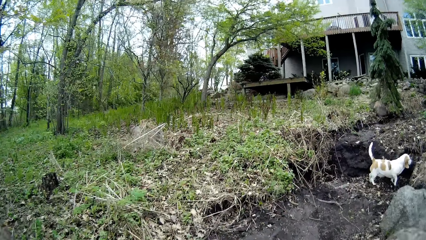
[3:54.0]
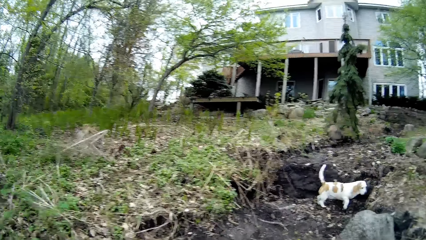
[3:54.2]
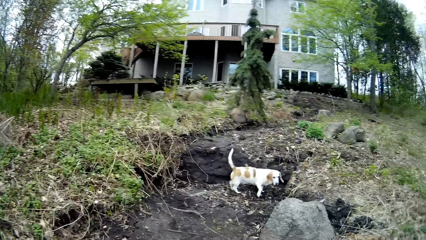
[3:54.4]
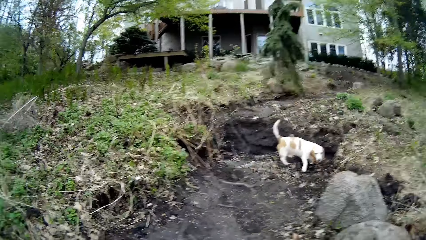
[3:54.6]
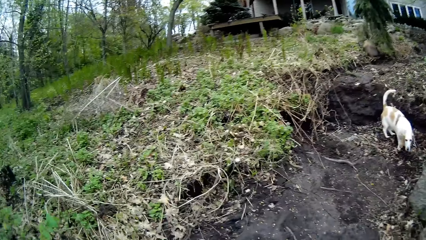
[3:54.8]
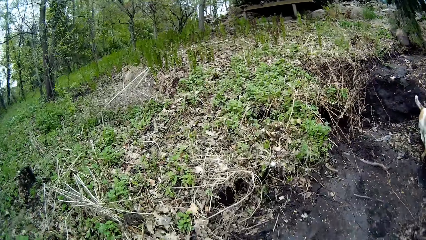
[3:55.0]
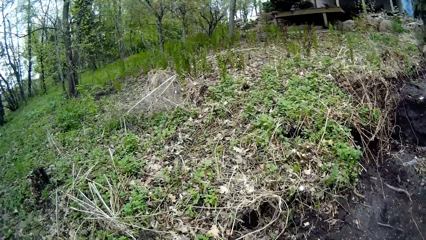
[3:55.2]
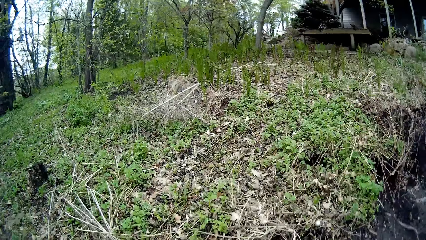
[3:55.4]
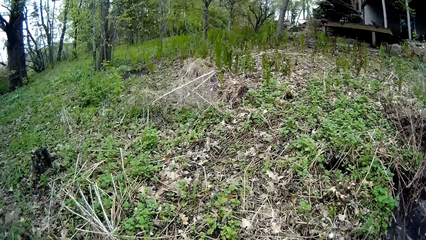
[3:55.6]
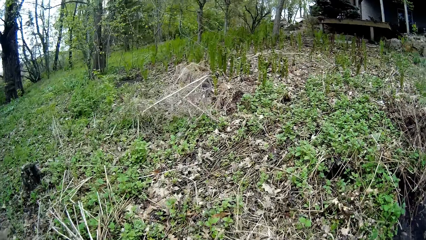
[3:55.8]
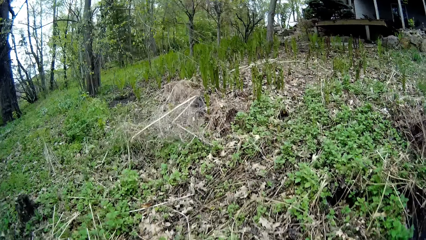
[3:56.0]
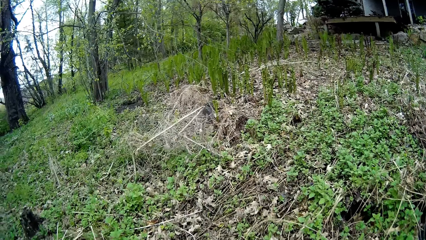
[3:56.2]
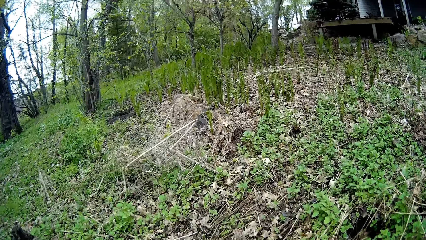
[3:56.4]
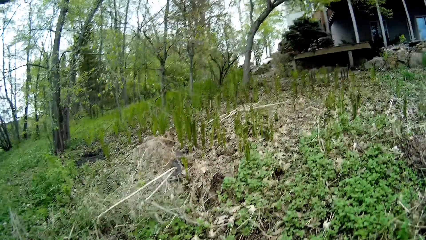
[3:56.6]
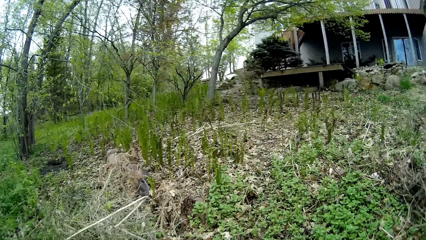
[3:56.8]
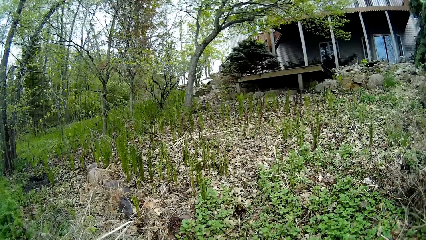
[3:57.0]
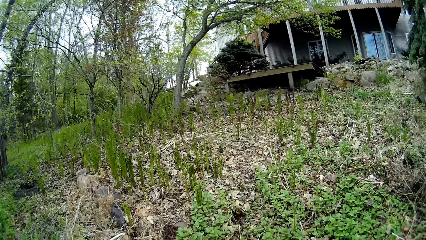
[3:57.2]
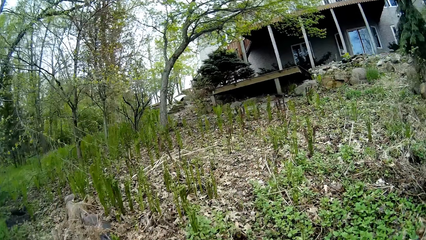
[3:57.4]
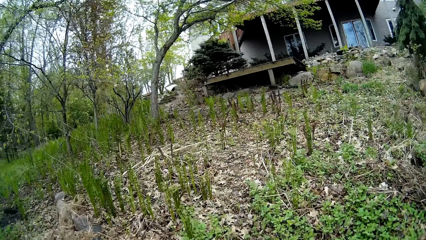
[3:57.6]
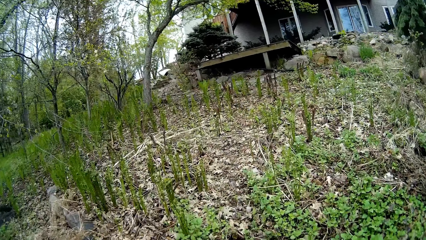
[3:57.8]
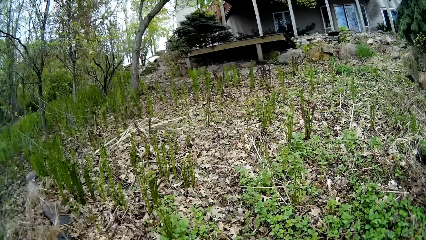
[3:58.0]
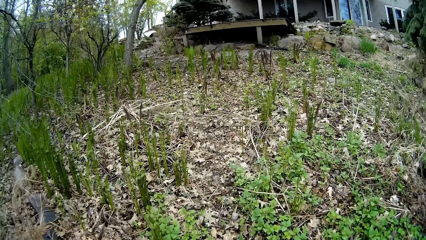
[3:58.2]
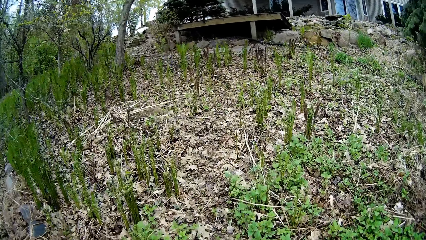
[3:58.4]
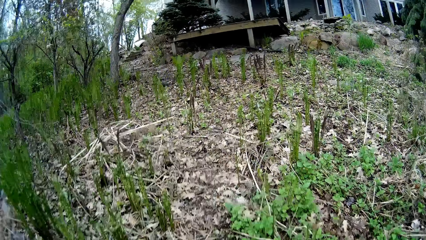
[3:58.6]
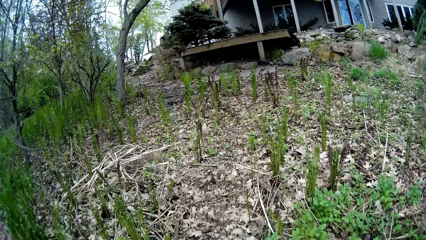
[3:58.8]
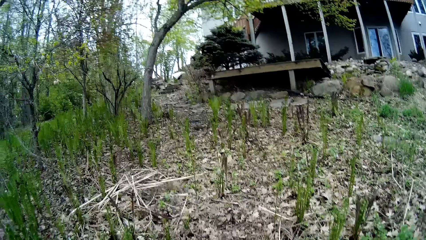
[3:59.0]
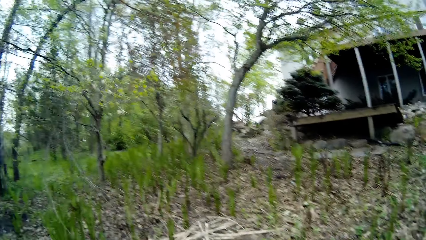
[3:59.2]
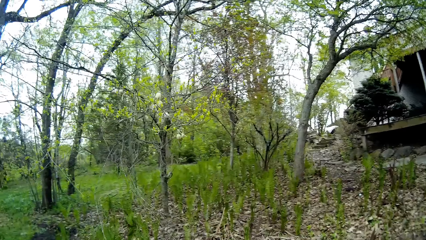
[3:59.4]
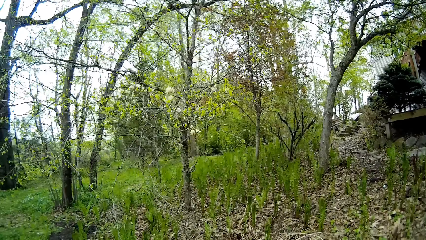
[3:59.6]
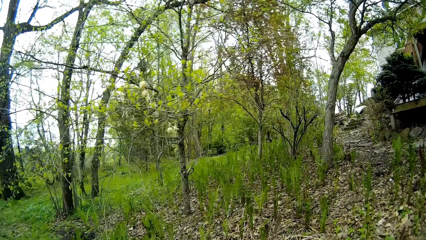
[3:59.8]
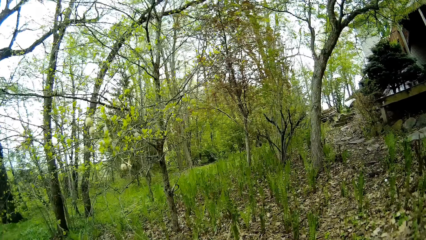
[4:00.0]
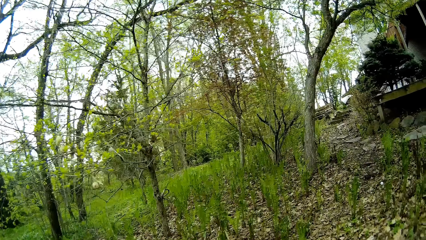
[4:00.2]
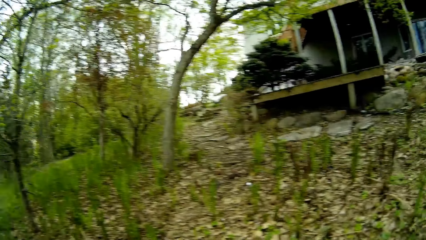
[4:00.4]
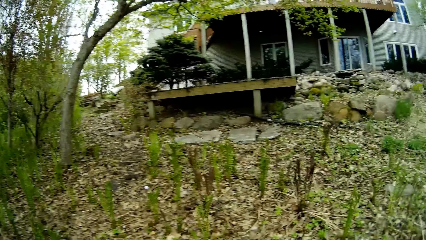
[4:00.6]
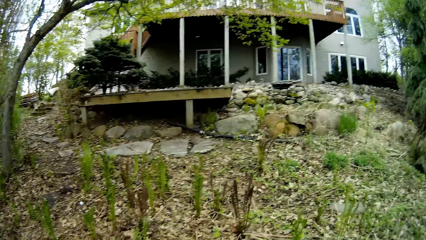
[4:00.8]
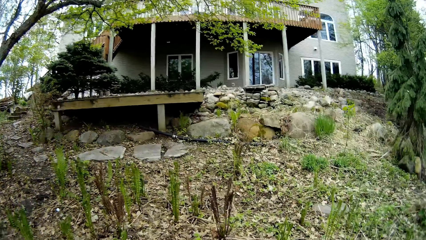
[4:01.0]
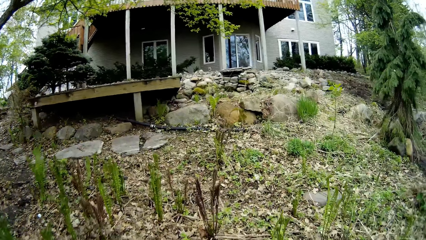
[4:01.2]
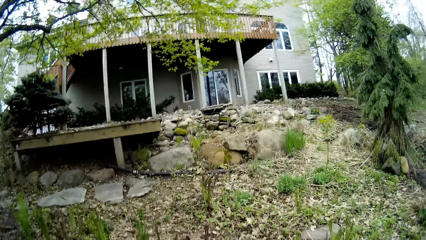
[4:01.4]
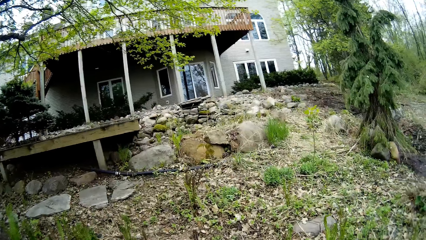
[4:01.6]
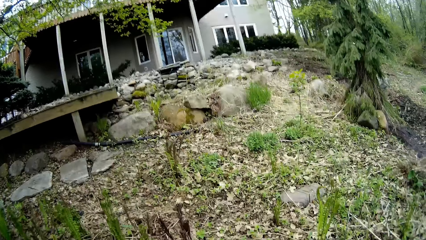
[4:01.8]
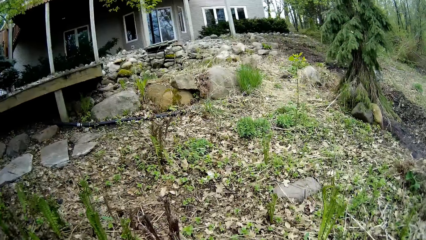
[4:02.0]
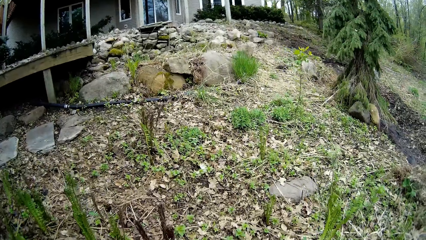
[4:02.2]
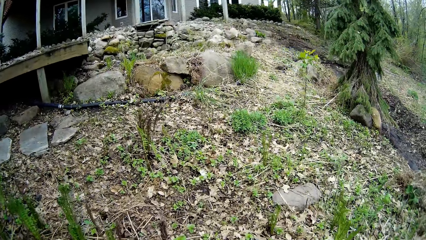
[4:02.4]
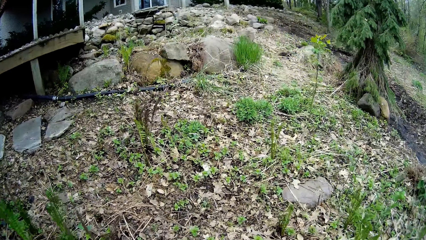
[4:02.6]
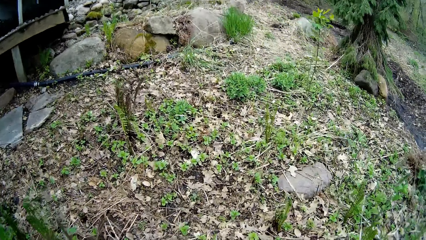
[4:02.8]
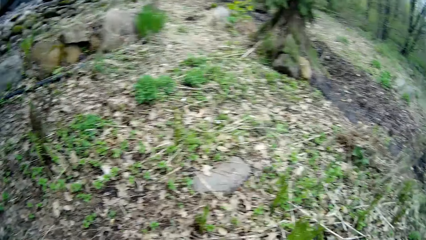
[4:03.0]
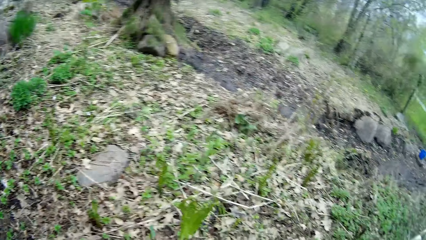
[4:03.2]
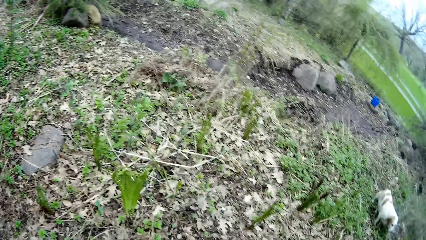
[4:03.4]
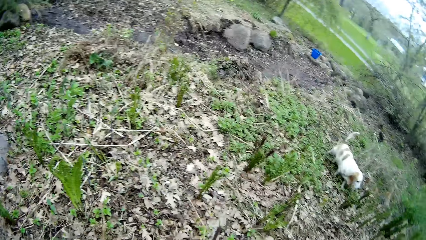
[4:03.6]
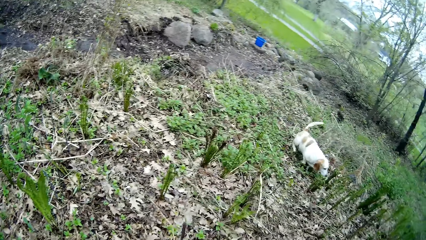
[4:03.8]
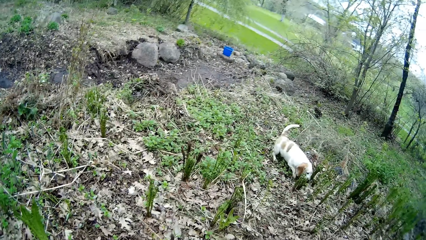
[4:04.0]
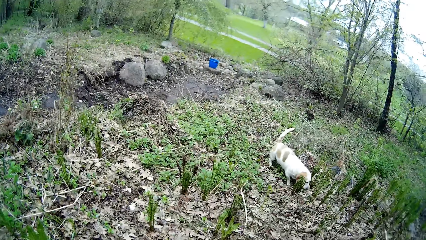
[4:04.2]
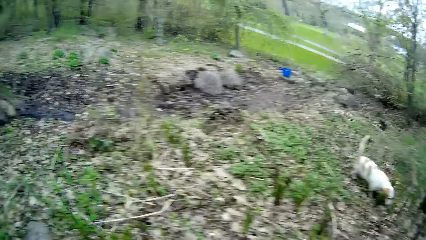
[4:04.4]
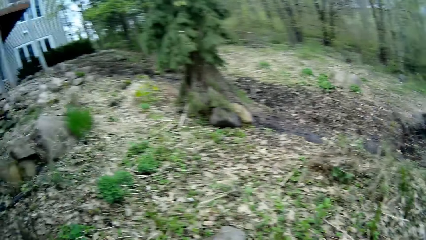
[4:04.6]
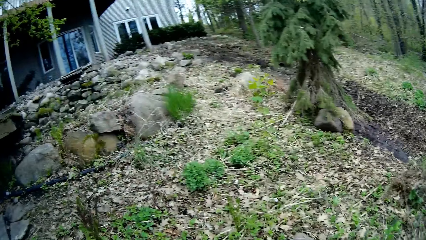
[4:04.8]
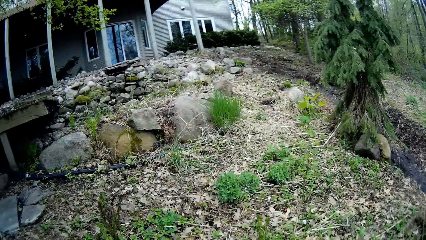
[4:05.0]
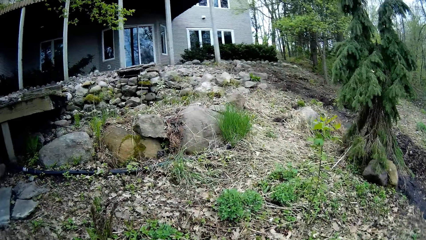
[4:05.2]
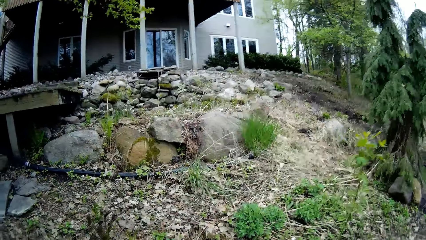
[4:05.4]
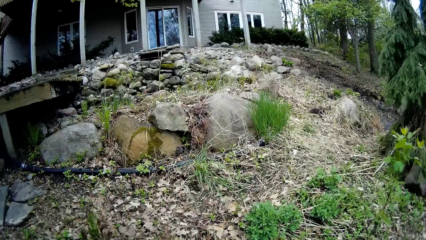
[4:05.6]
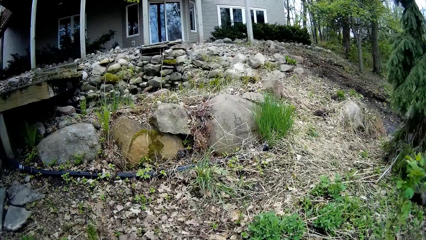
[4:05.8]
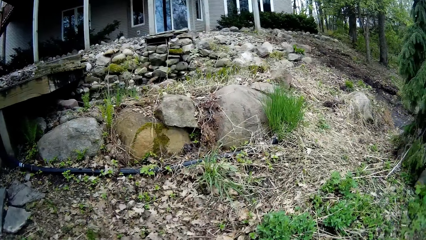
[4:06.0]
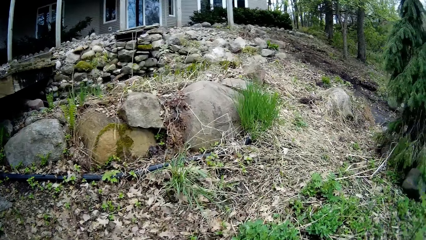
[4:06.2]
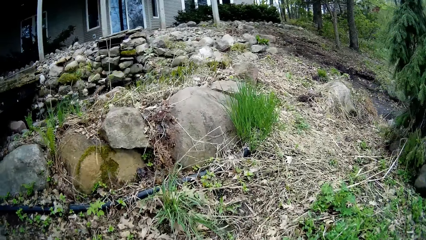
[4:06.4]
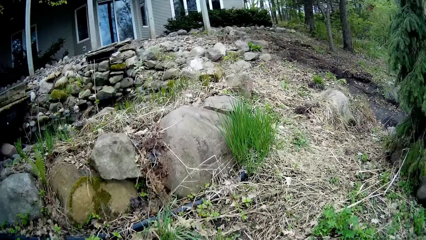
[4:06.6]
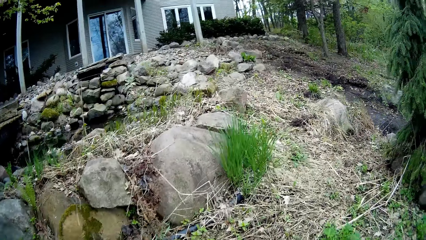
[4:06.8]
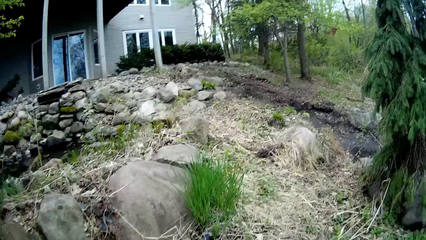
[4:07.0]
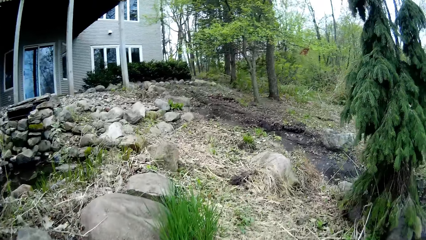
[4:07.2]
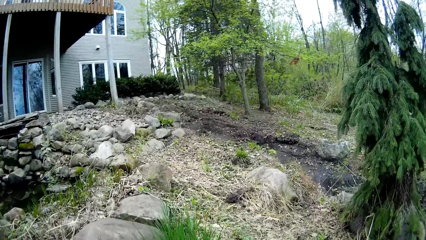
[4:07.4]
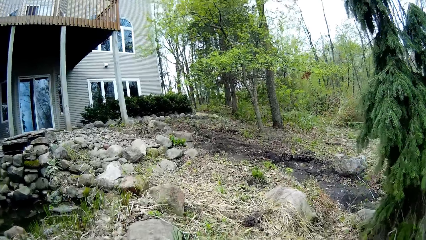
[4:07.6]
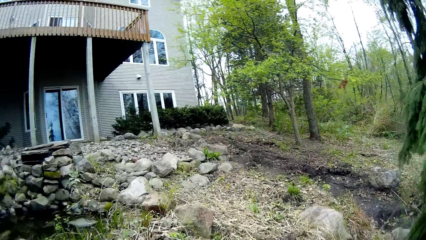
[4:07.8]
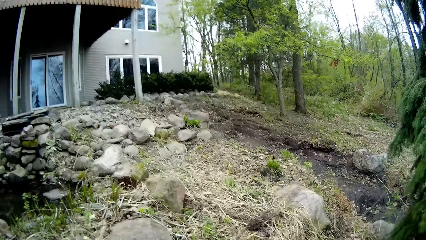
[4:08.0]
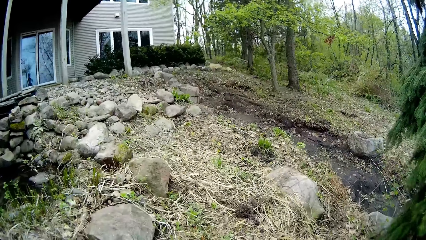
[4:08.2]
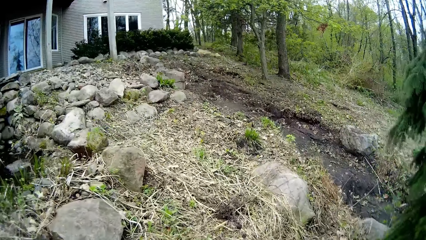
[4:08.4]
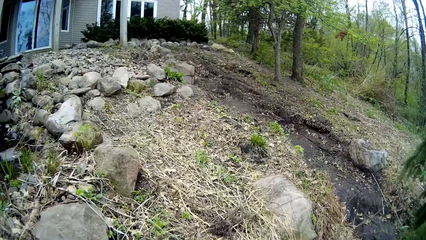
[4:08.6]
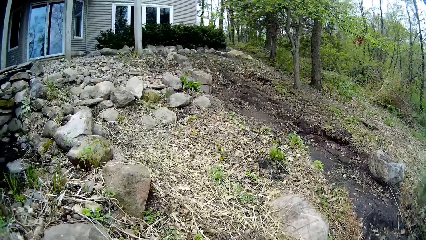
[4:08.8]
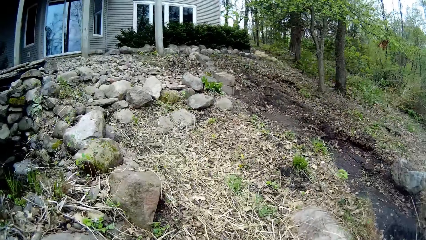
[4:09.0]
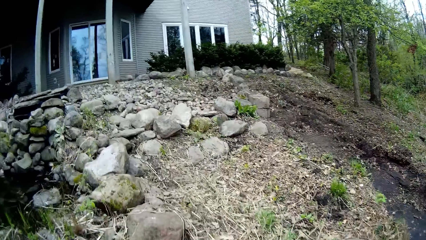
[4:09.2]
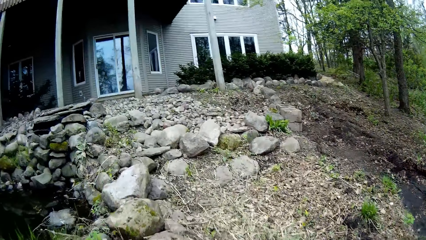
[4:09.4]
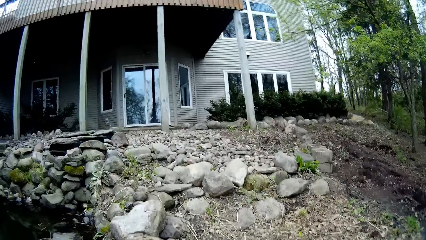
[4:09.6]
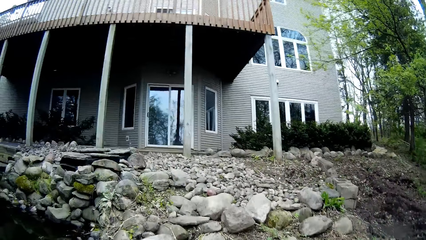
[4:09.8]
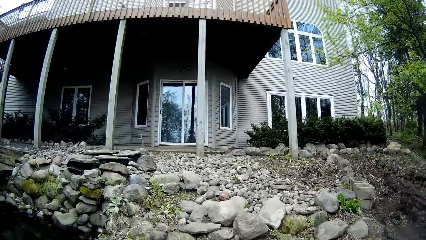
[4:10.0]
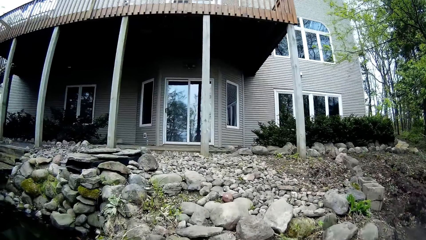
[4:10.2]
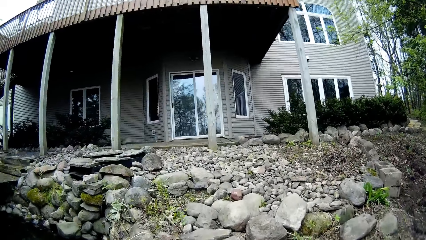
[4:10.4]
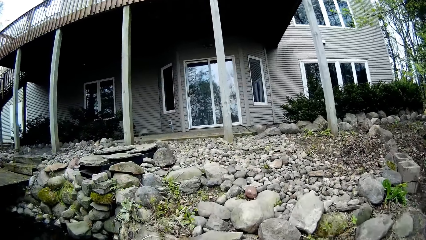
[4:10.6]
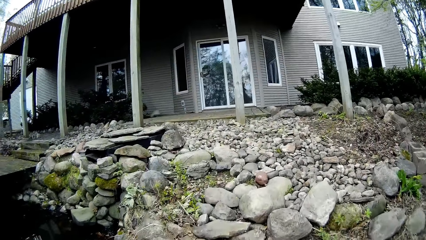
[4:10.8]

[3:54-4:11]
The camera wearer walks towards the house in the compound. They stare at the dog. They walk in the compound.
